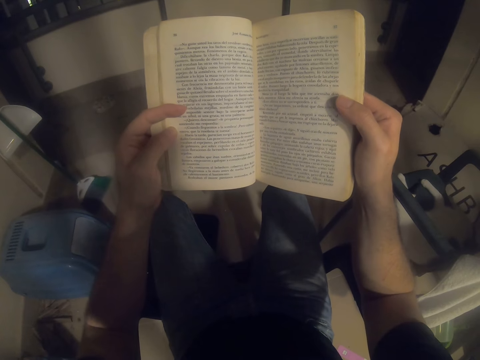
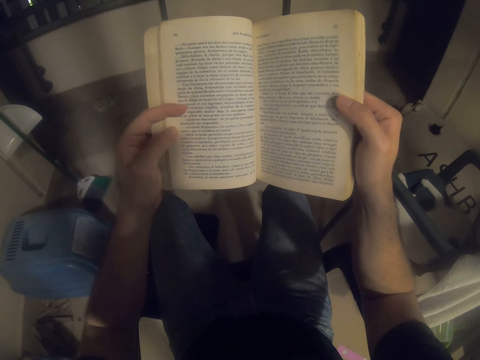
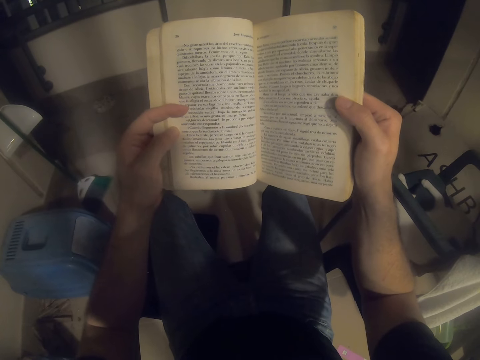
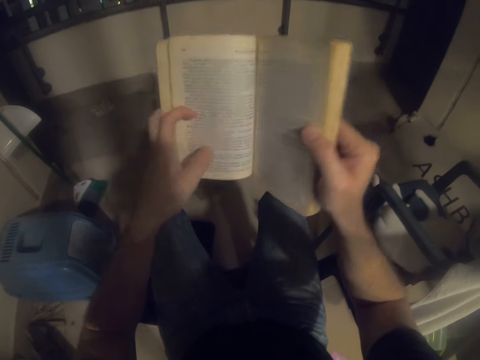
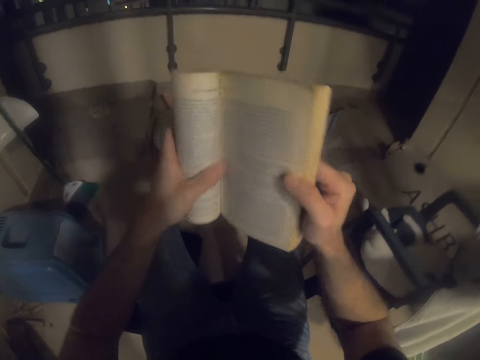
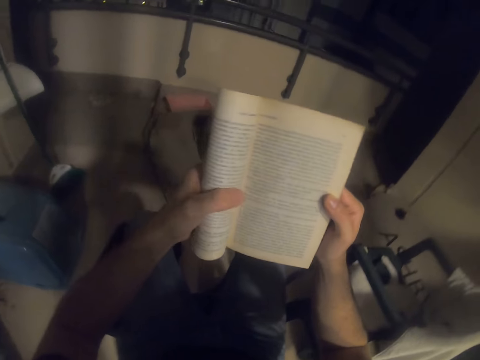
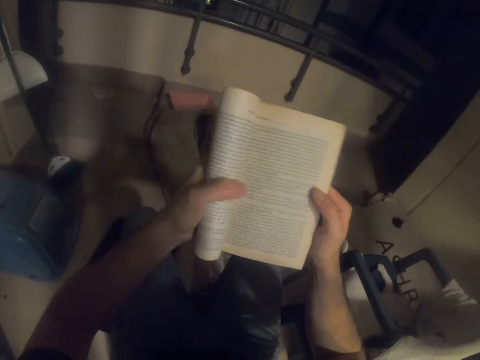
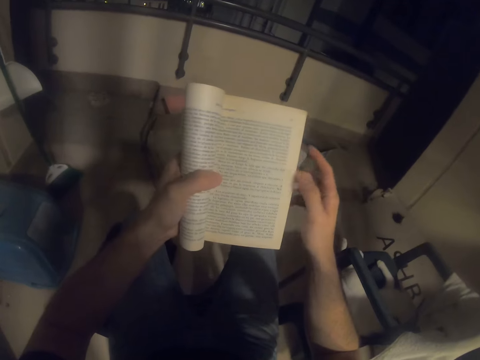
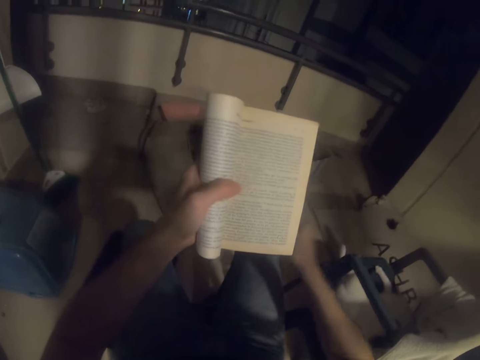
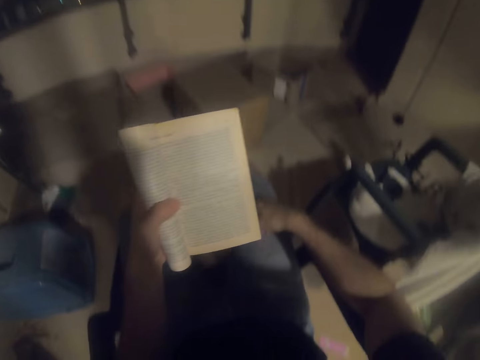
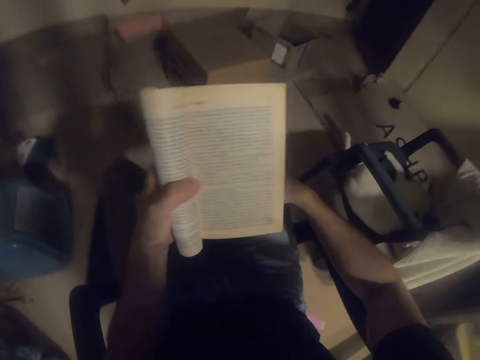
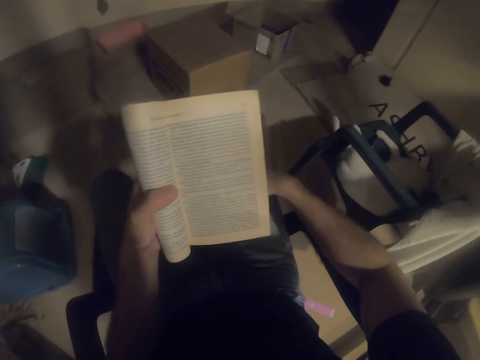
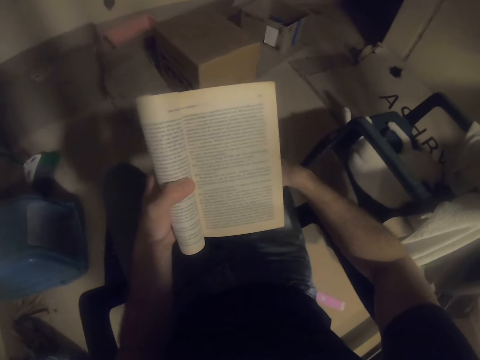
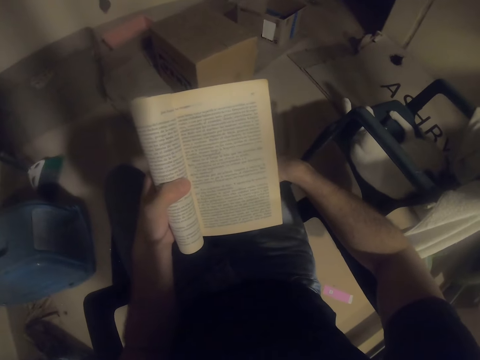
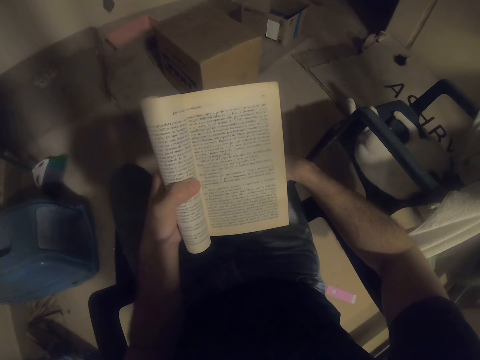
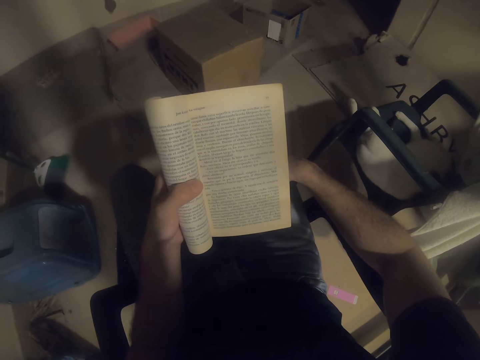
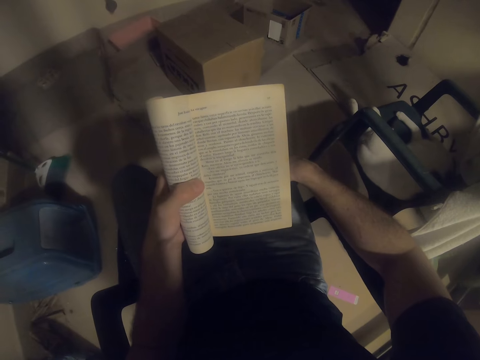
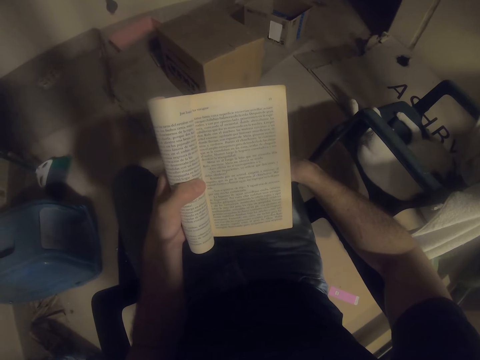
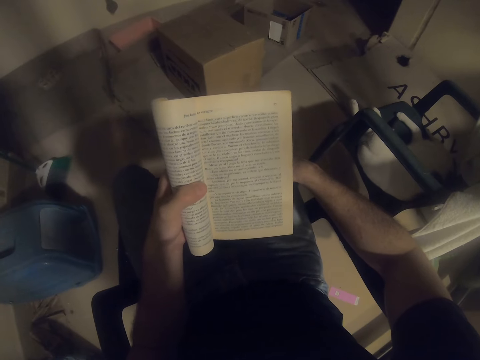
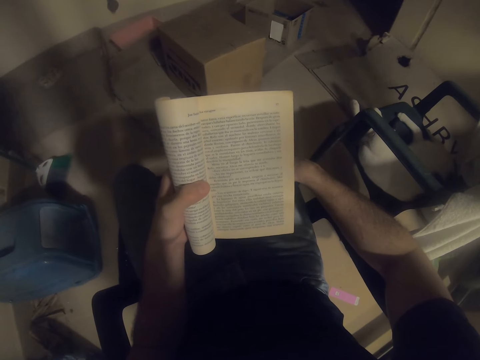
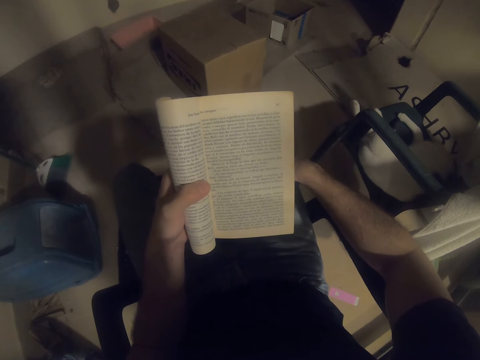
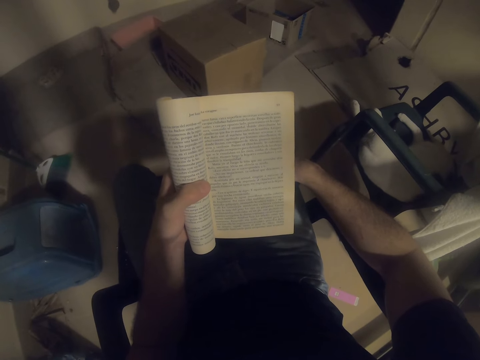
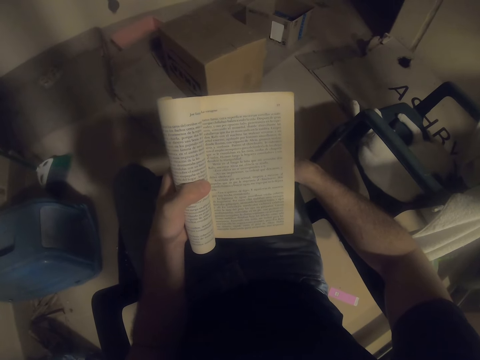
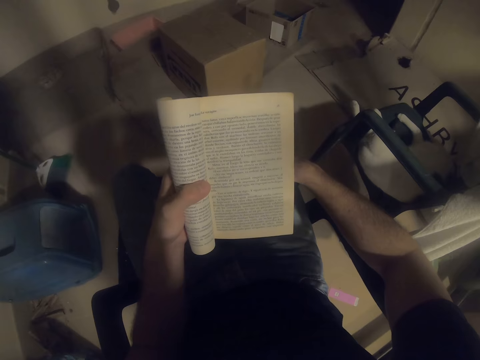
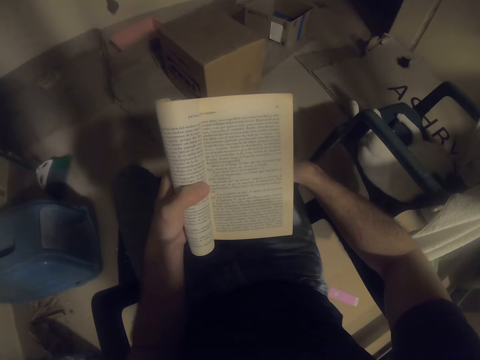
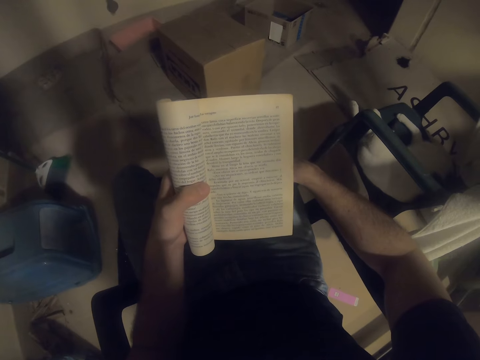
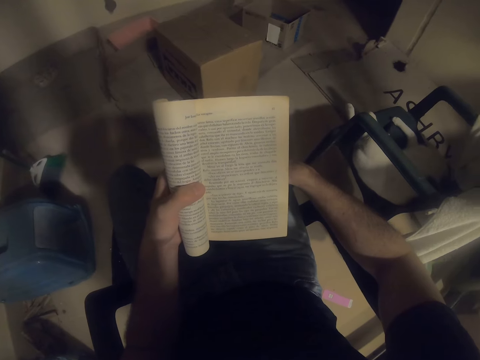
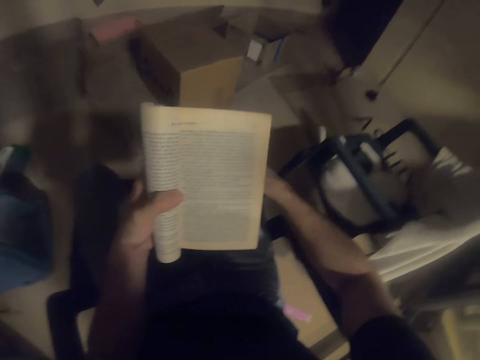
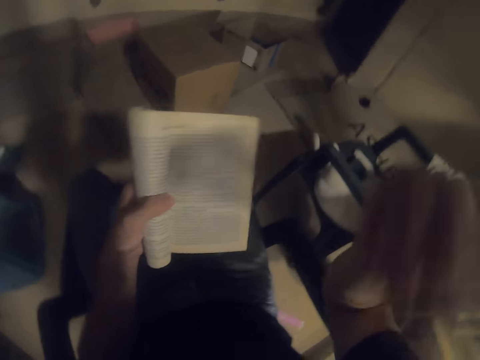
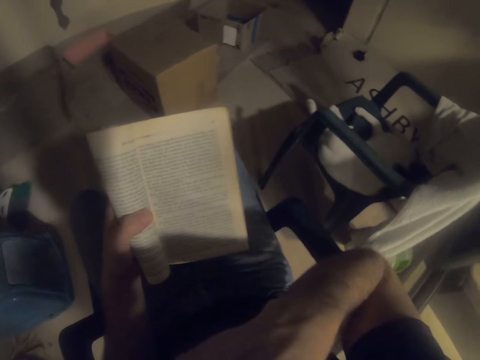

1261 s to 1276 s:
The camera wearer folds the book. They put the hand on the leg. They read the book.

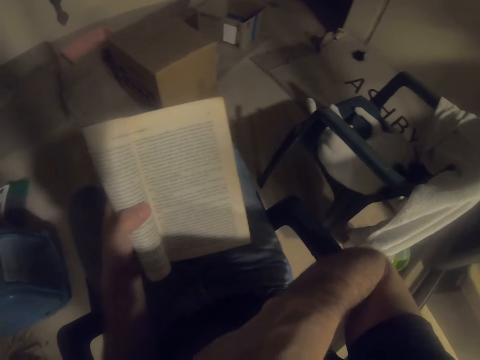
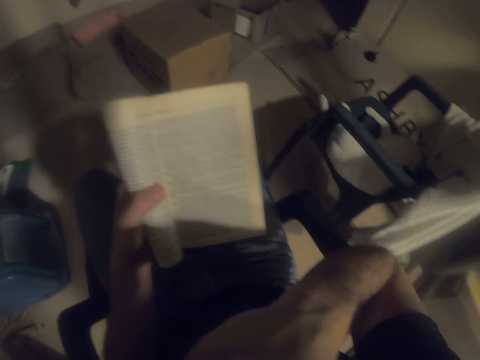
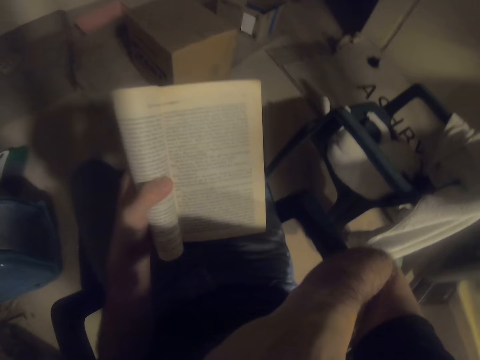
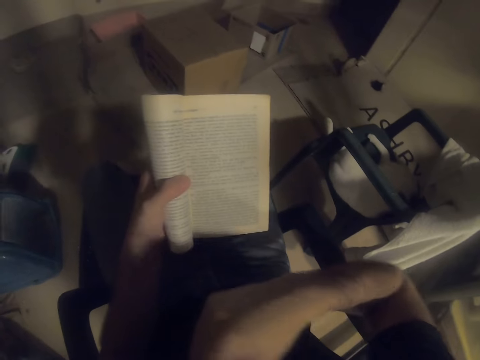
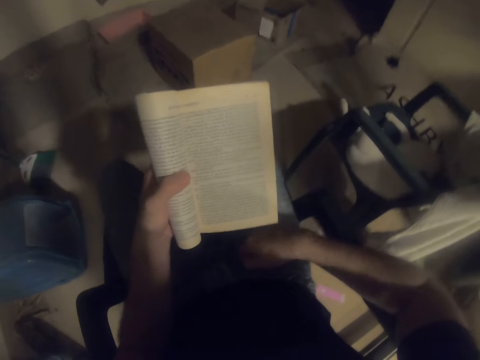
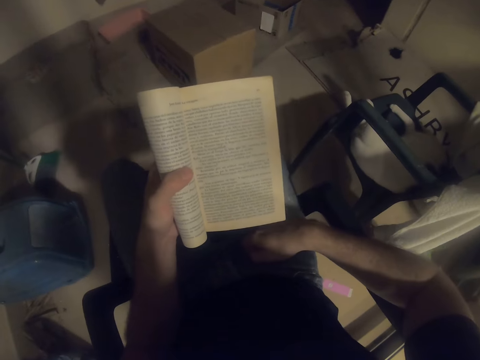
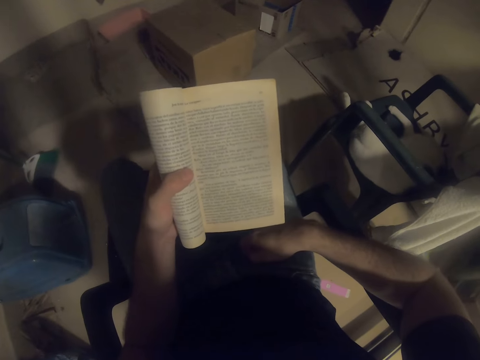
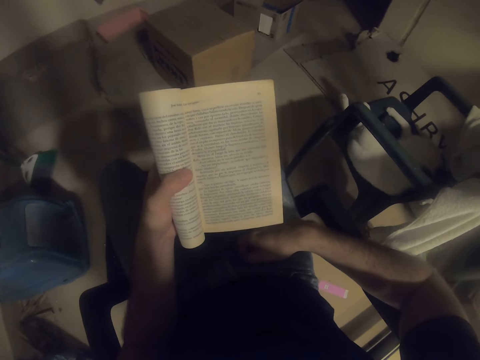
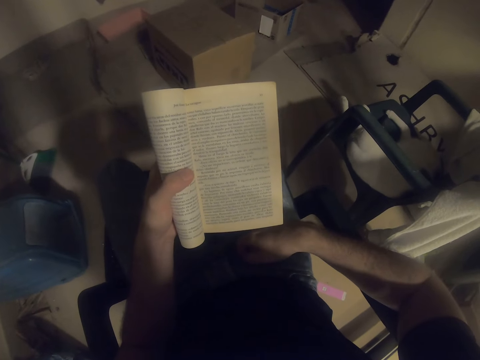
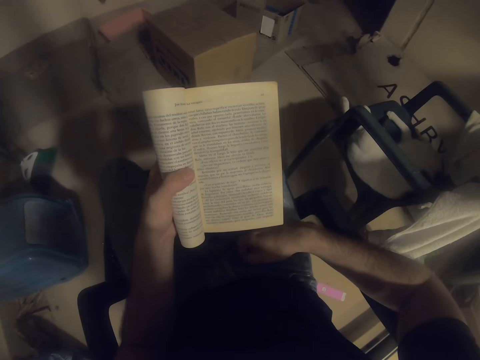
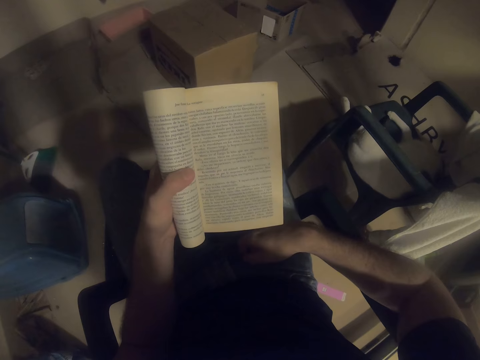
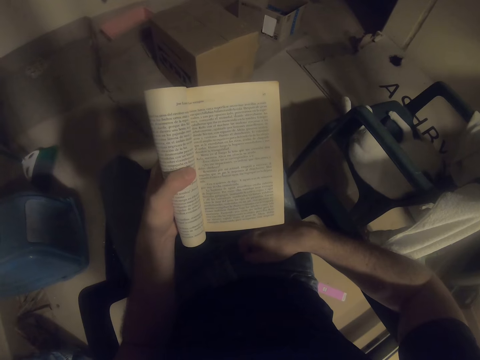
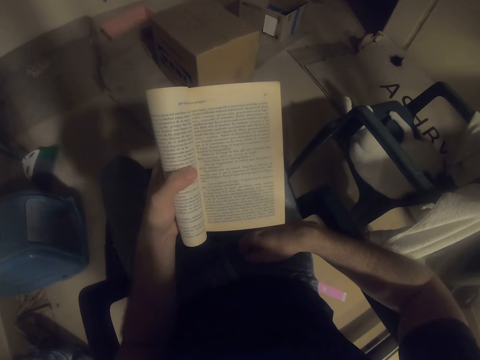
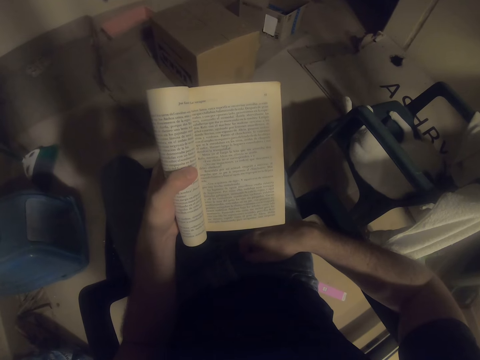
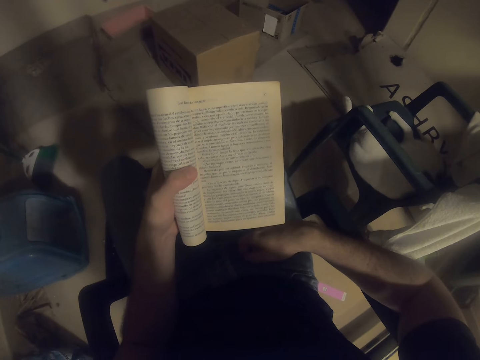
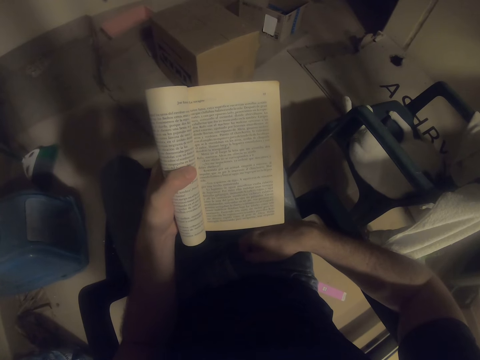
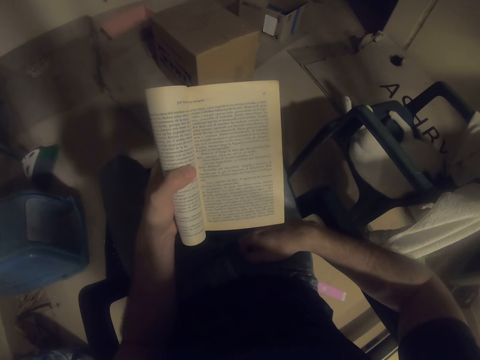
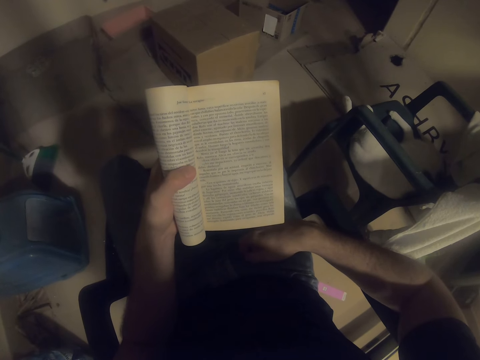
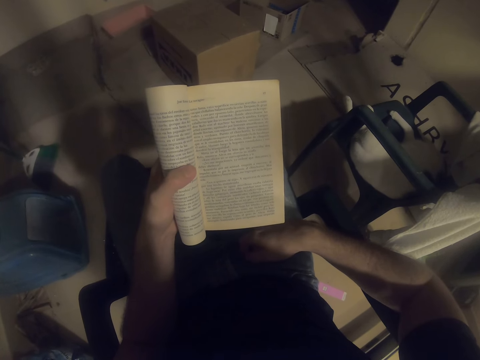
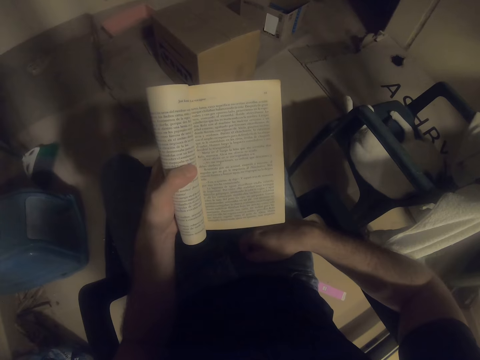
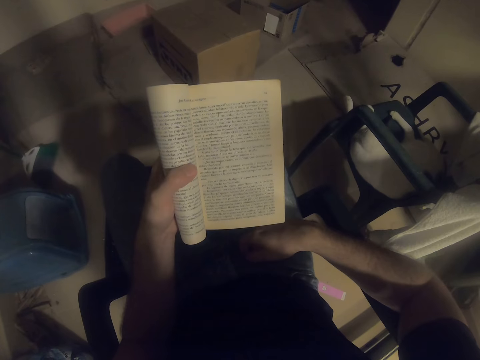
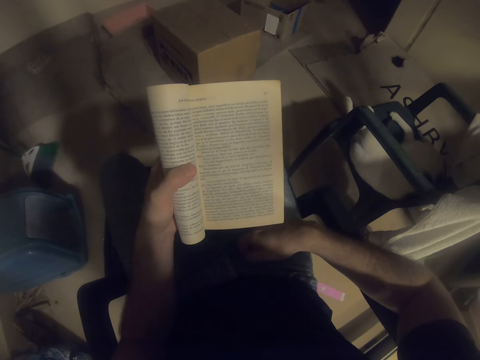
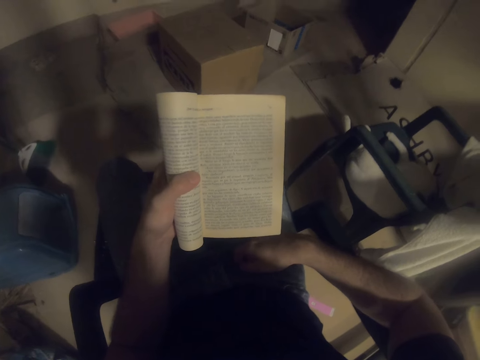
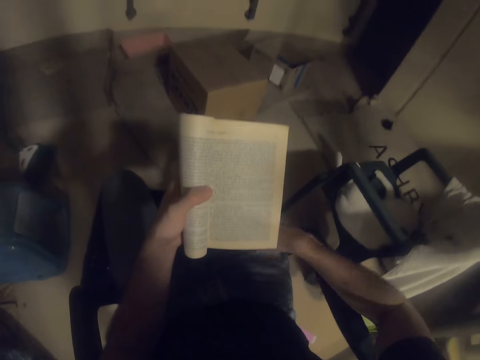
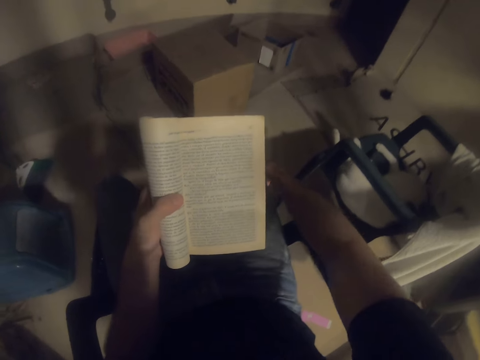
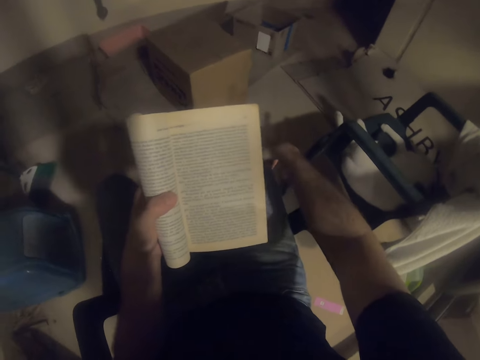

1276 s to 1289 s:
The camera wearer puts the hand on the leg. They read the book.
